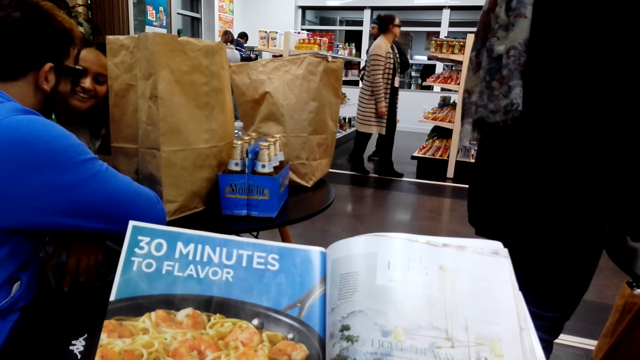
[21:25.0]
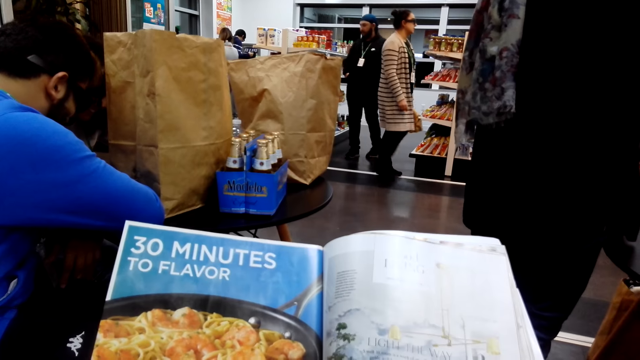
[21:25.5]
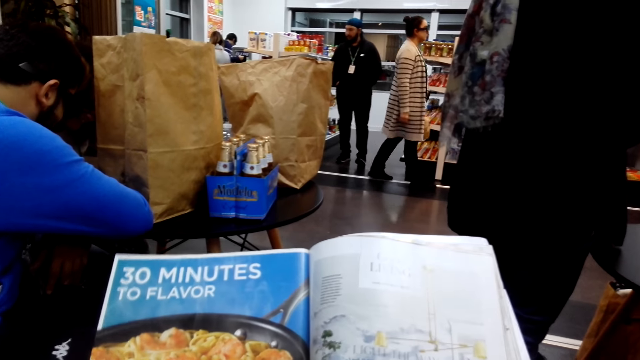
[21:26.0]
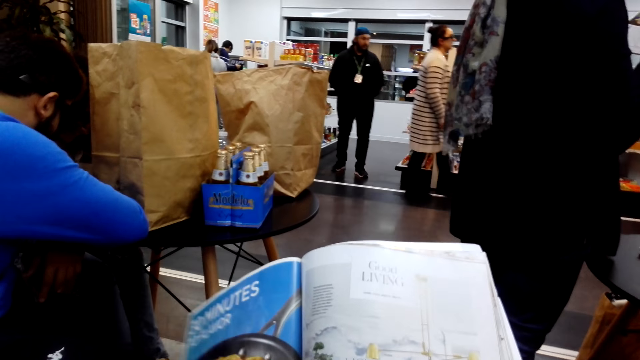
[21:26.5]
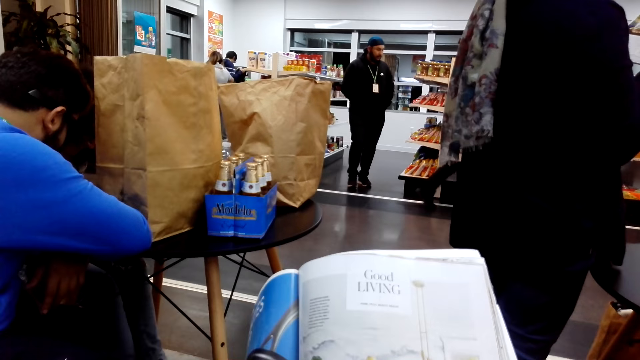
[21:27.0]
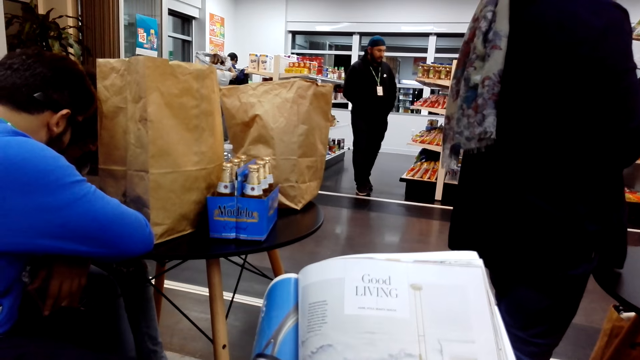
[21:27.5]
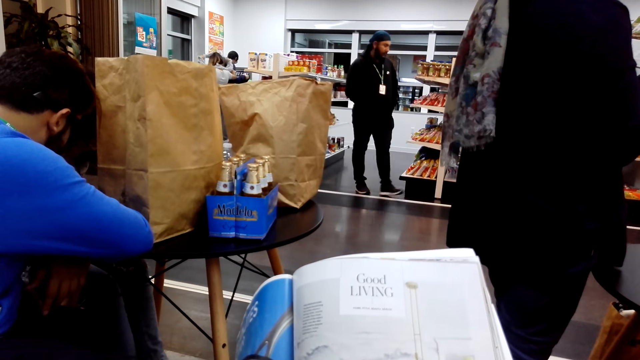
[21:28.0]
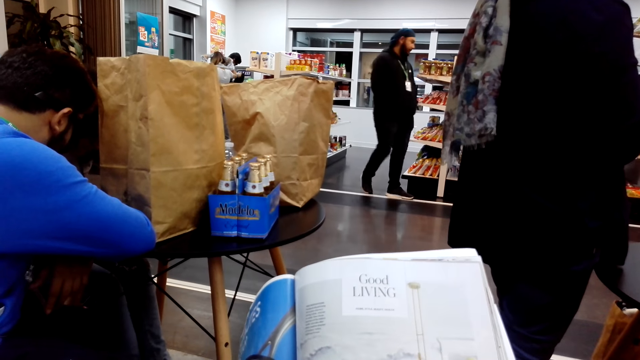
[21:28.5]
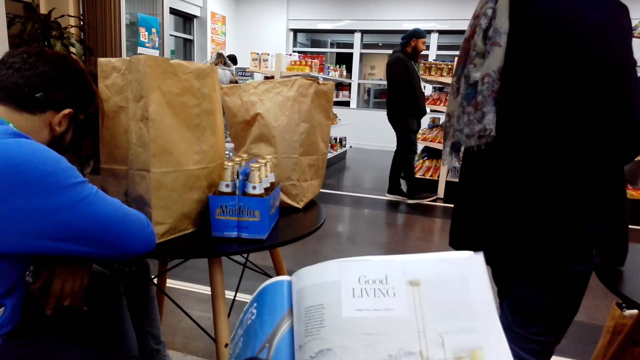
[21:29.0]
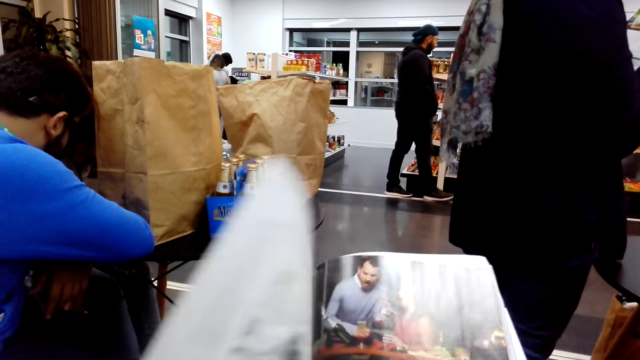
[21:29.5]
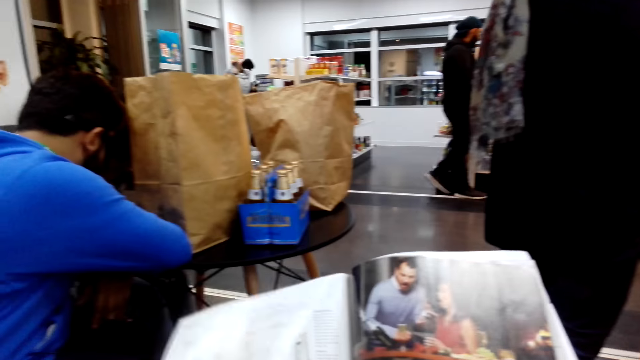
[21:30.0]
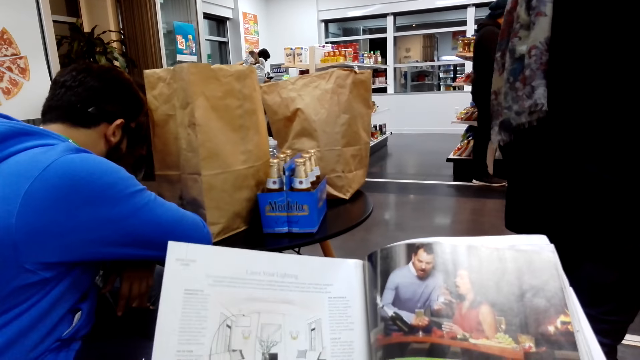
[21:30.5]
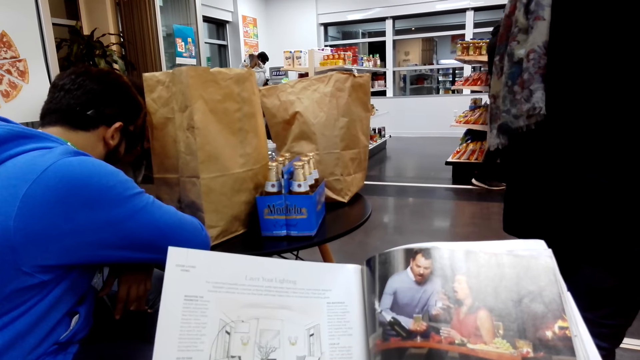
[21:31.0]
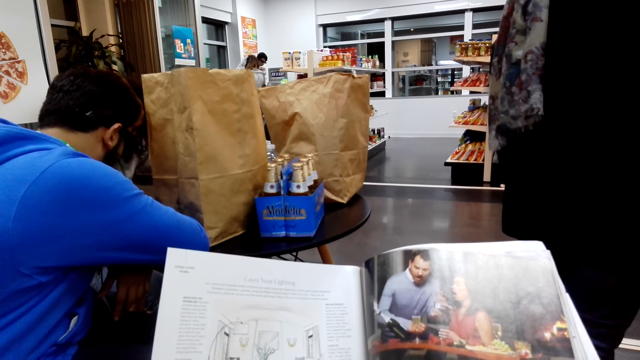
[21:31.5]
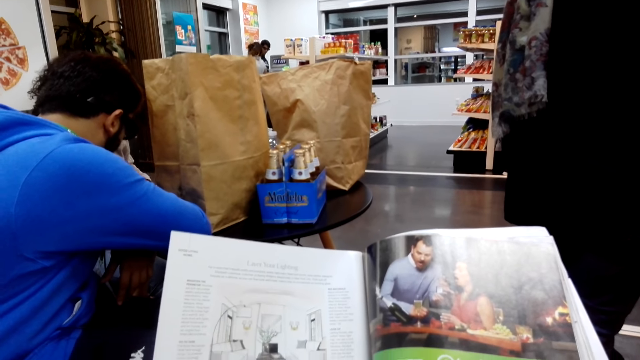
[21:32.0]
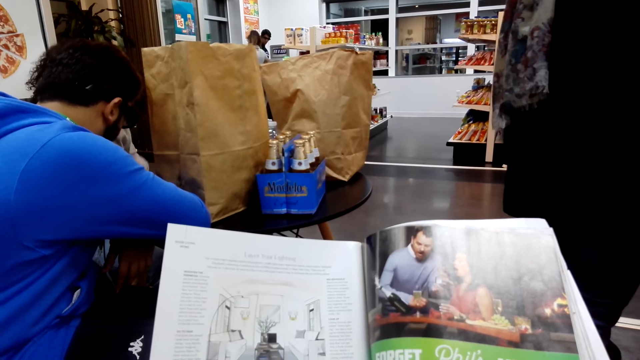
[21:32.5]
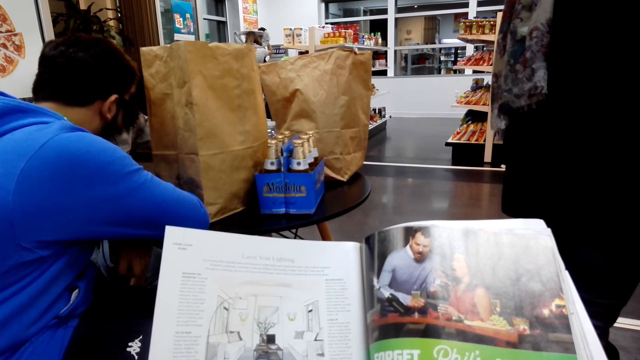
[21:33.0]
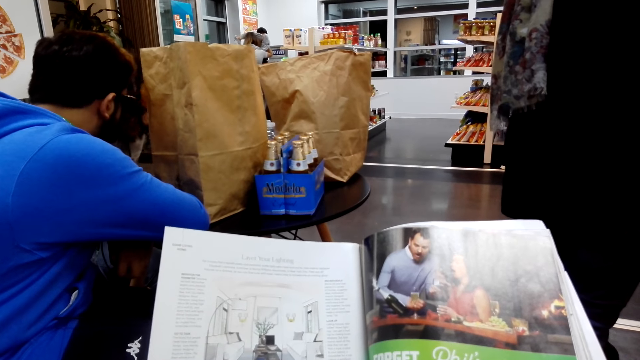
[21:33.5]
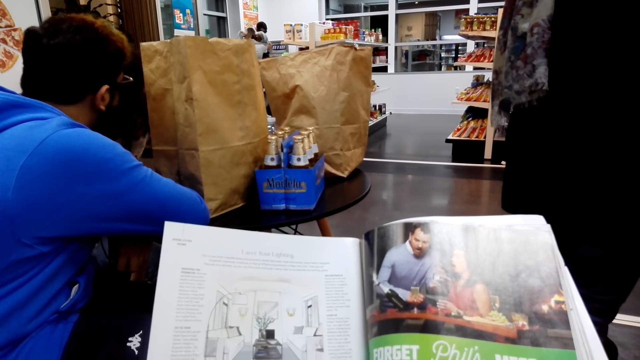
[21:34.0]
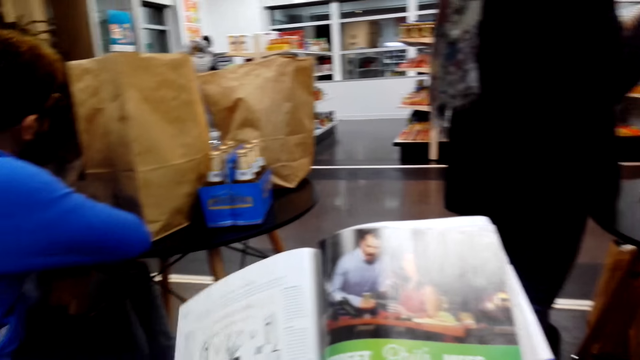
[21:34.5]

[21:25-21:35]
A woman nods her head. The woman walks around. The camera wearer reads the book. They open the next page on the book.

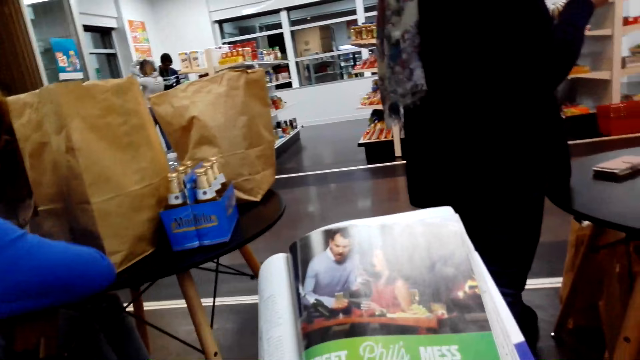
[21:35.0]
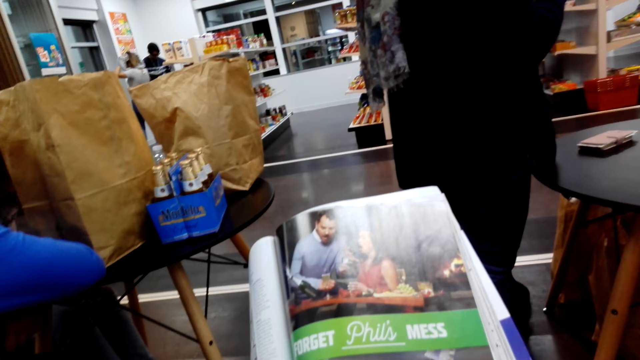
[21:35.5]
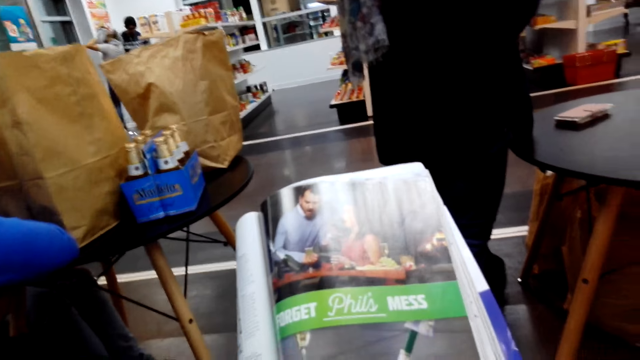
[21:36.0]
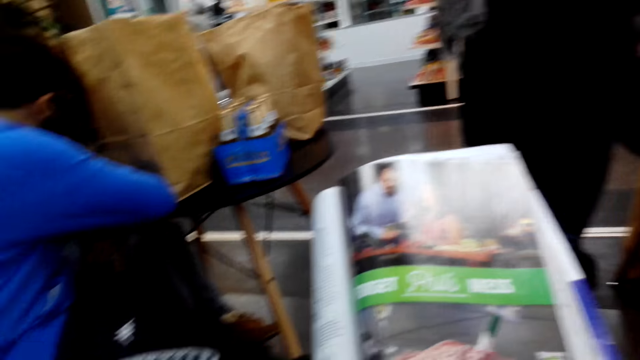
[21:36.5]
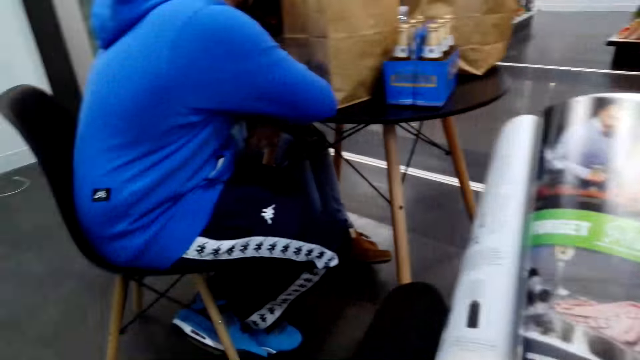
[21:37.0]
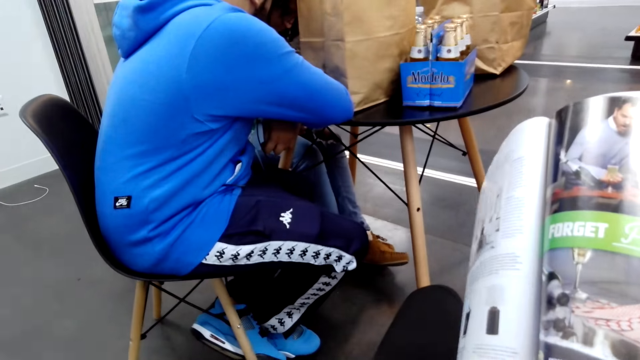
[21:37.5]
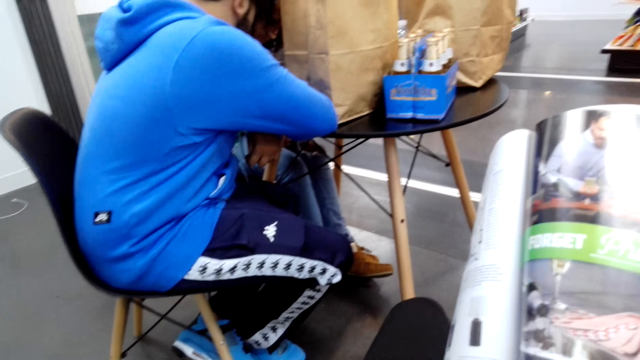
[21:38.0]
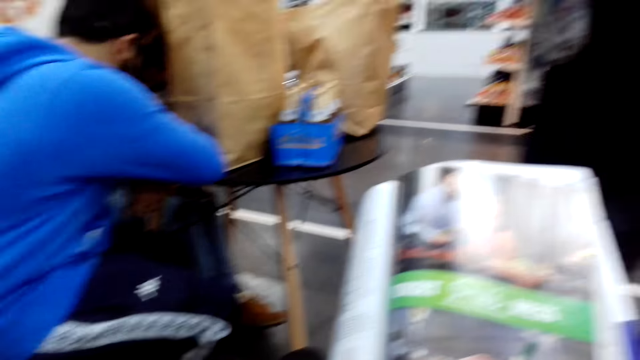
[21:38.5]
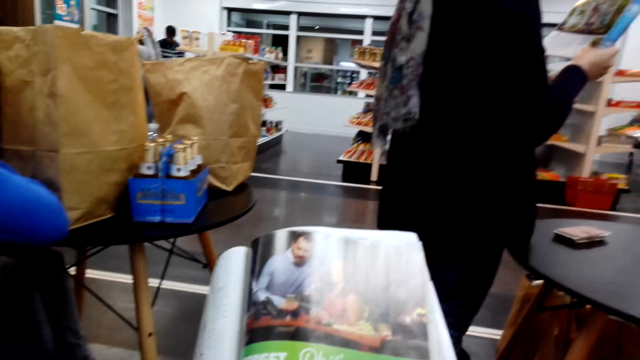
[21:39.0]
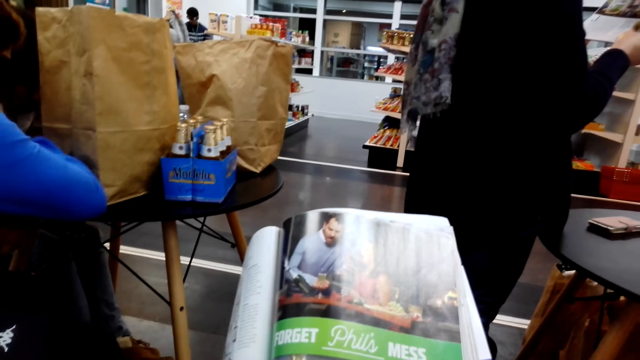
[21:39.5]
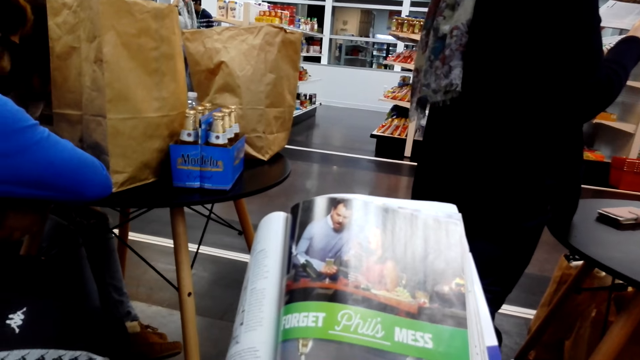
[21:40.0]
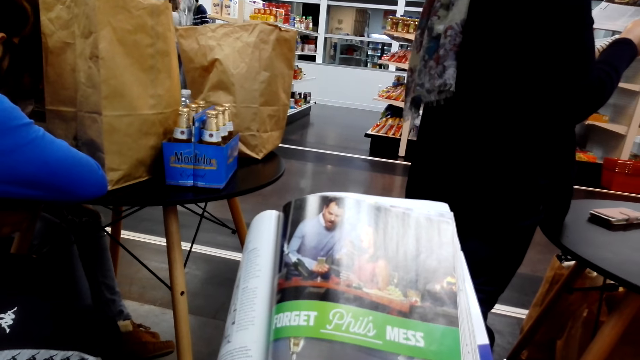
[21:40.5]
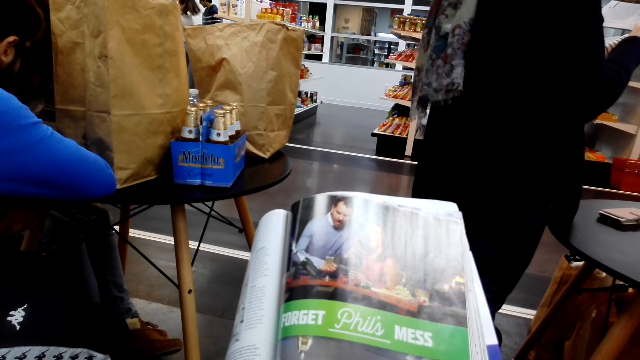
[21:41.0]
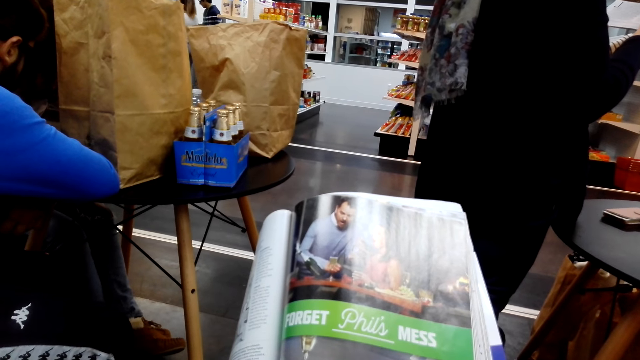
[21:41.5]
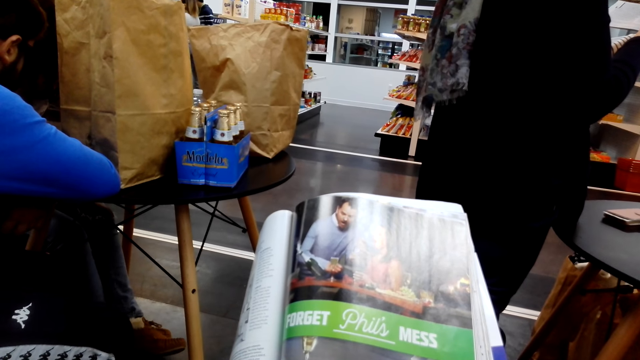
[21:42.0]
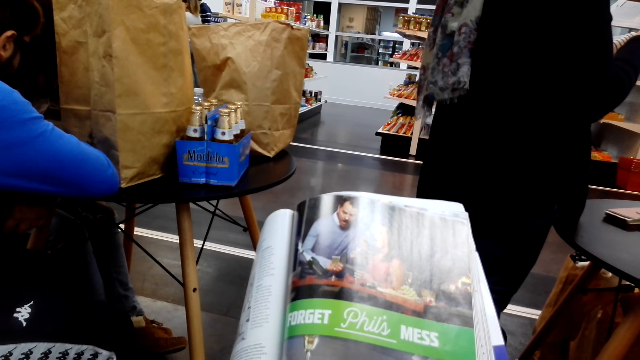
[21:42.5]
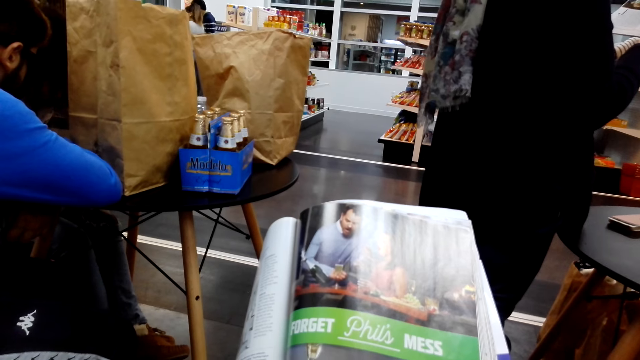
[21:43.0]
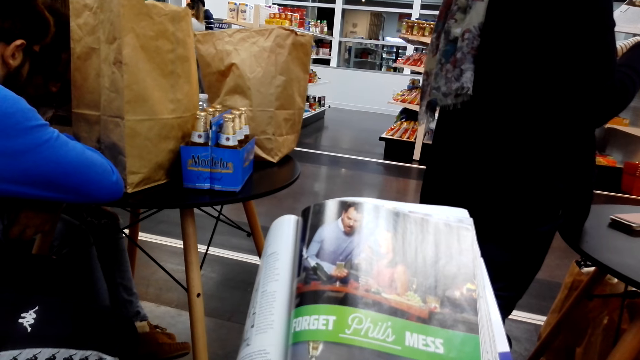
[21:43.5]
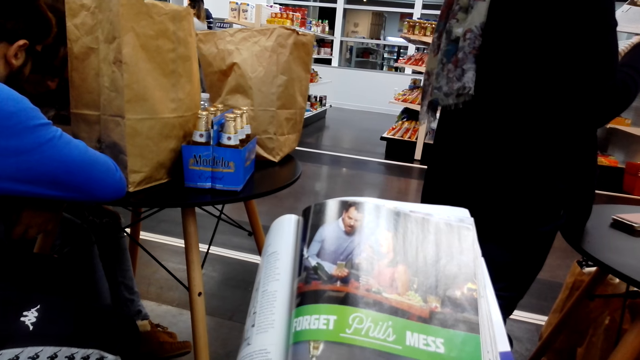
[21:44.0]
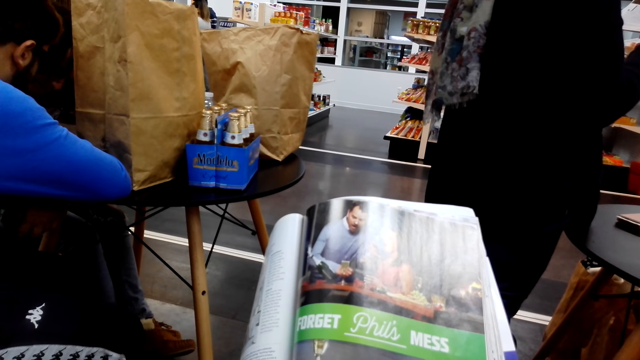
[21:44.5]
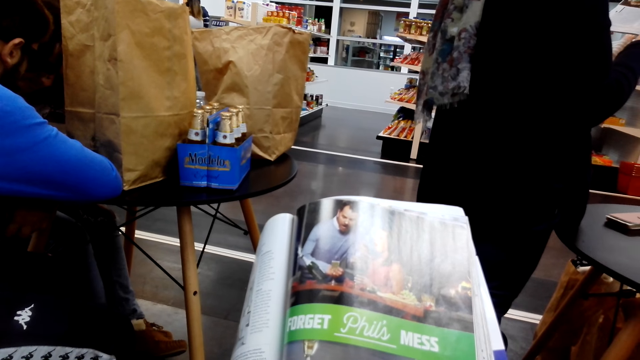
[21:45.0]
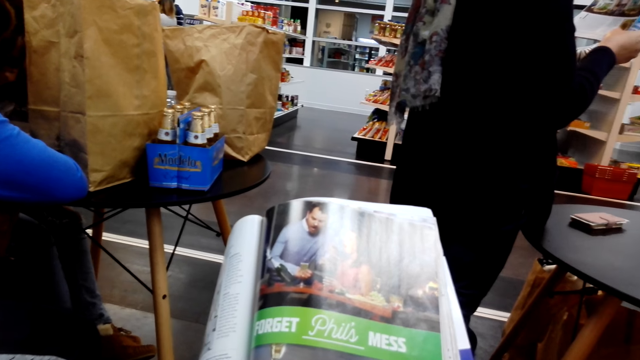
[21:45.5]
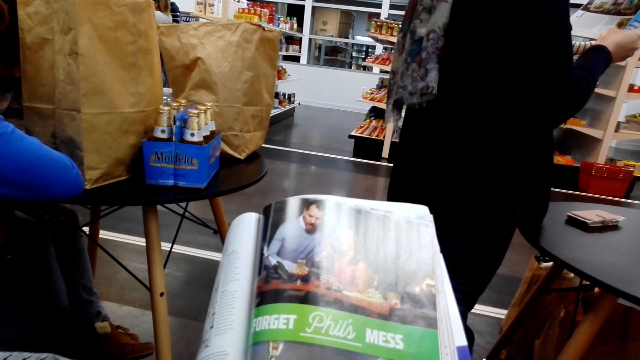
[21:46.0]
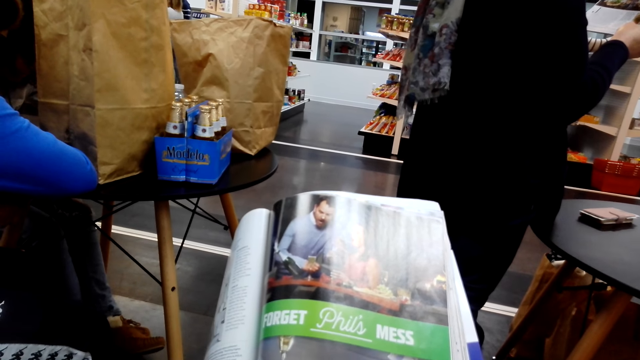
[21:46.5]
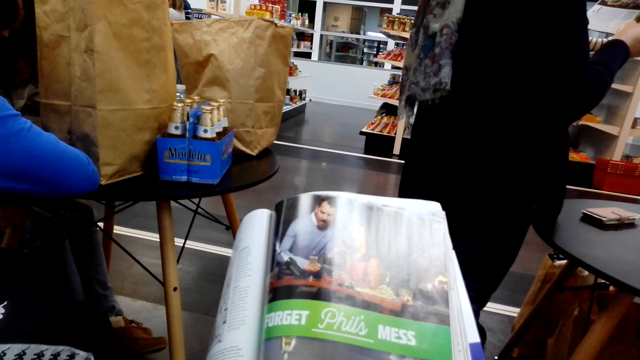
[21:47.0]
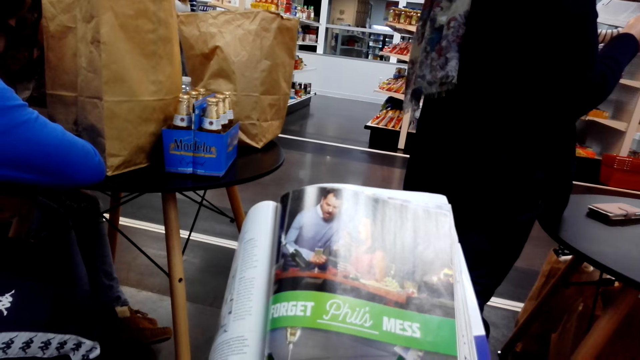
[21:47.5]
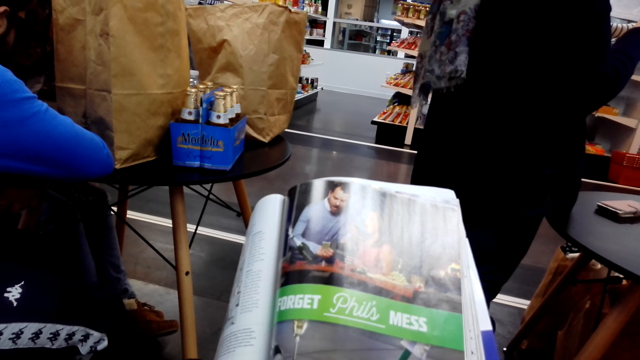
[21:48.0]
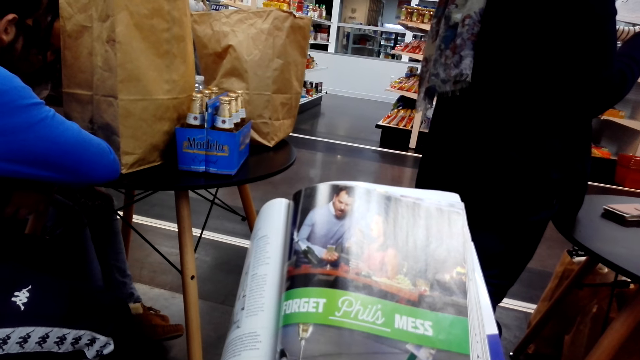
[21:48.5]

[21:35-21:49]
The camera wearer looks around. They read the book.
